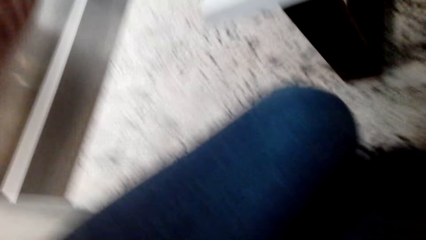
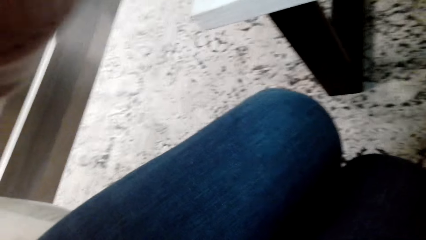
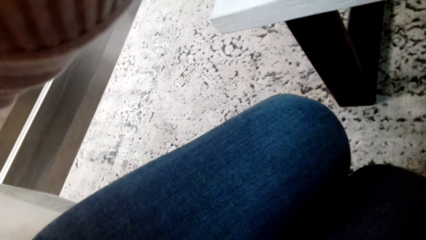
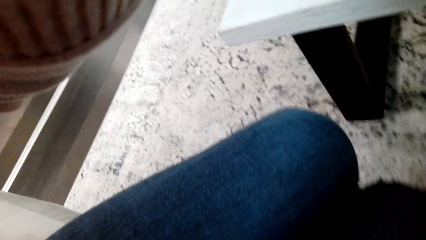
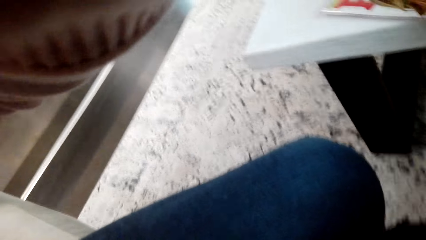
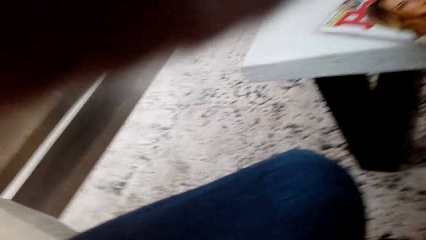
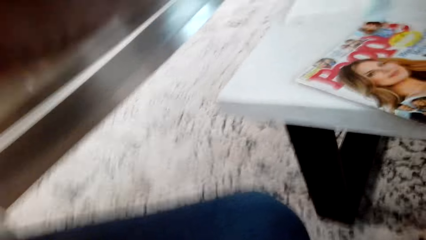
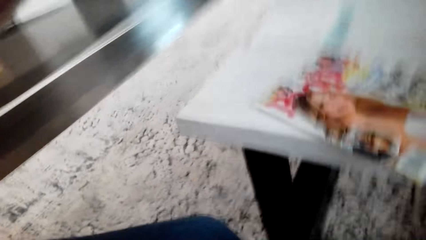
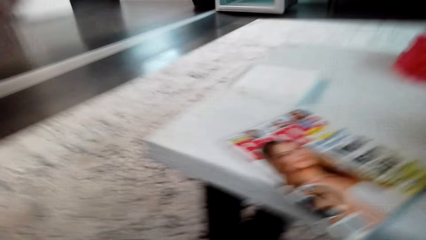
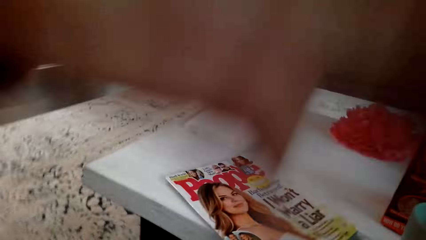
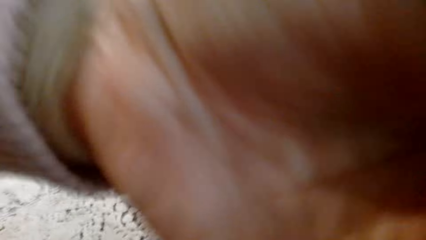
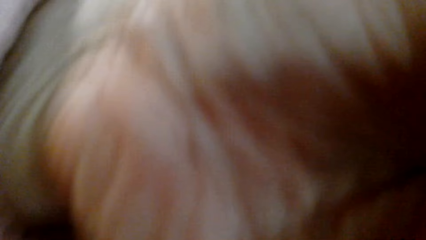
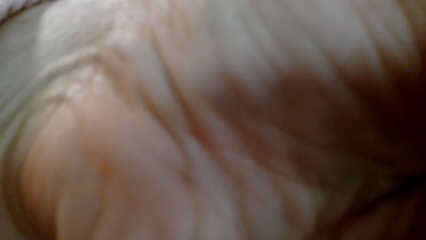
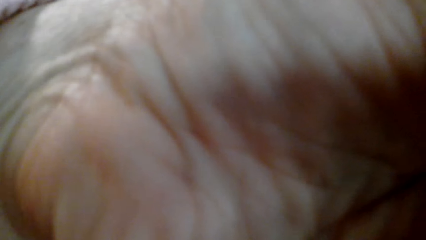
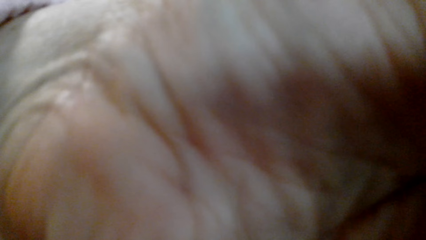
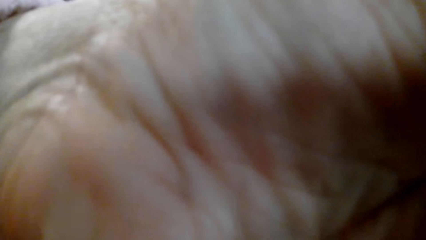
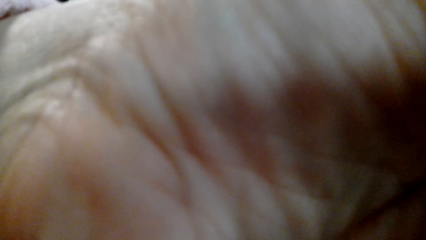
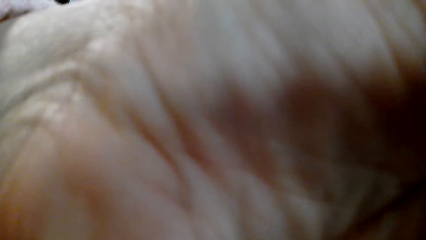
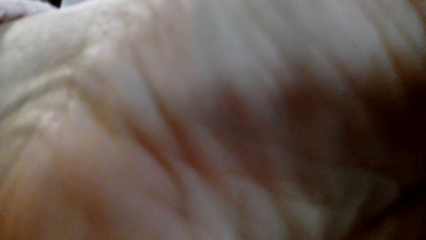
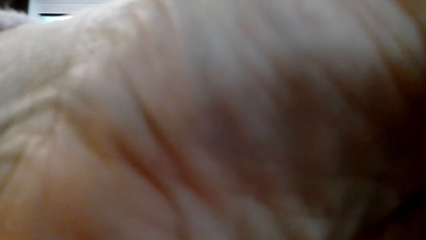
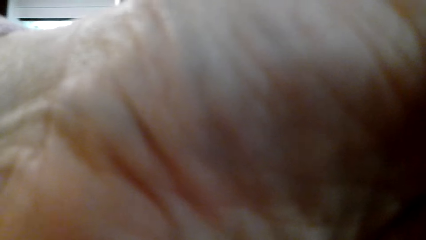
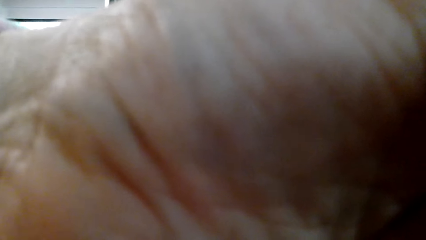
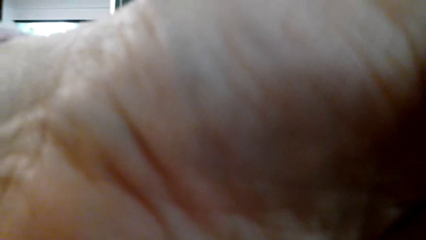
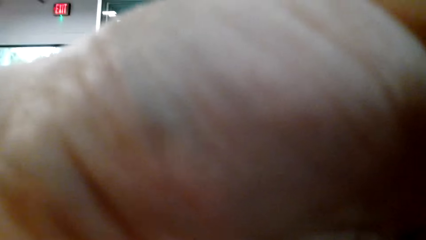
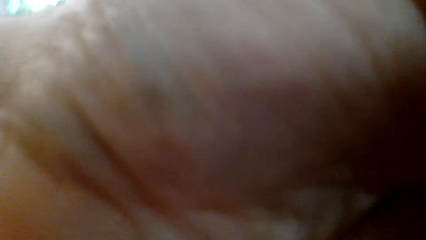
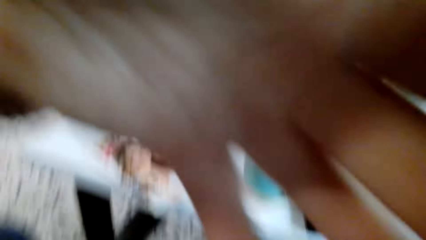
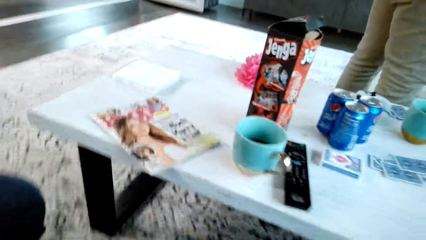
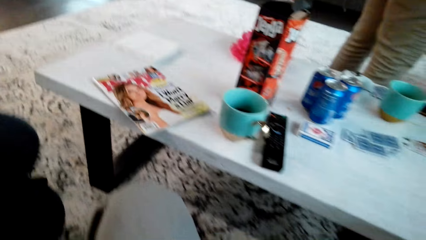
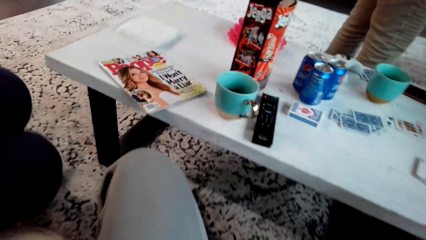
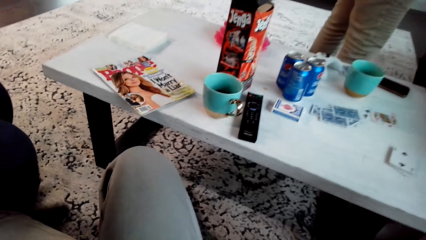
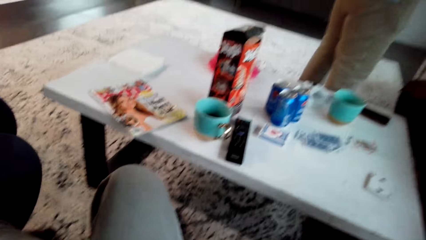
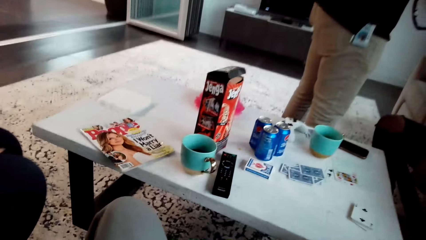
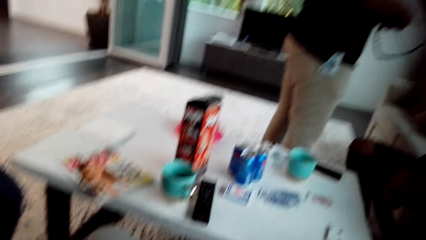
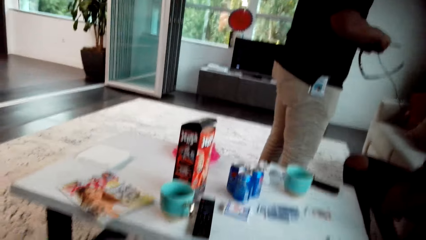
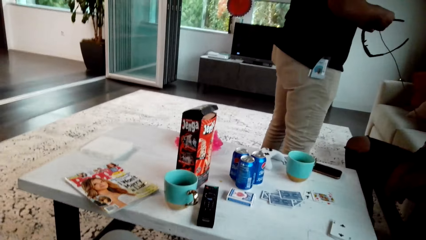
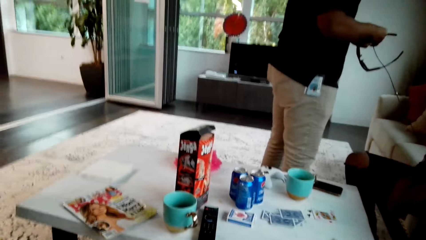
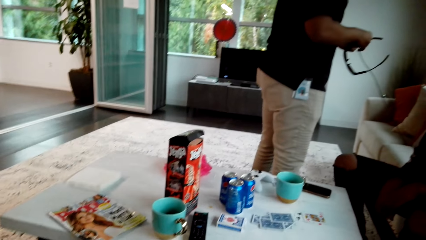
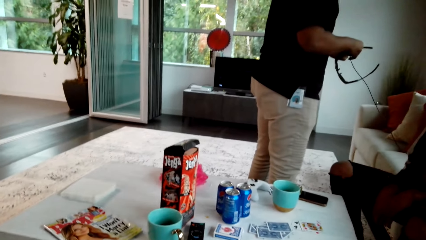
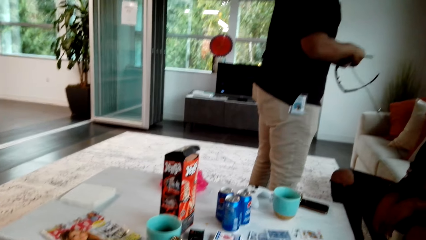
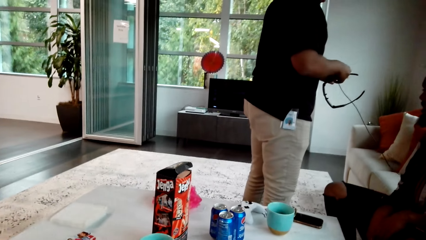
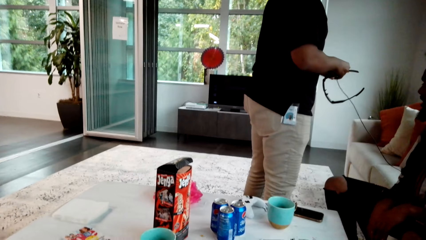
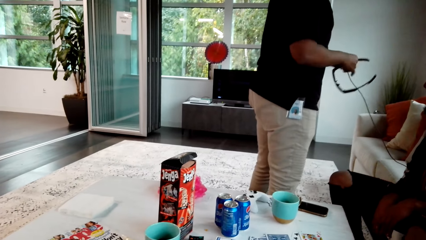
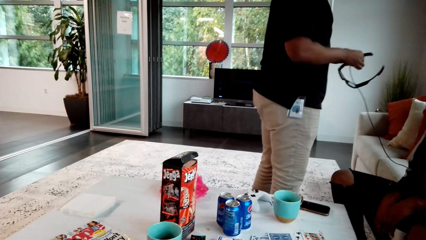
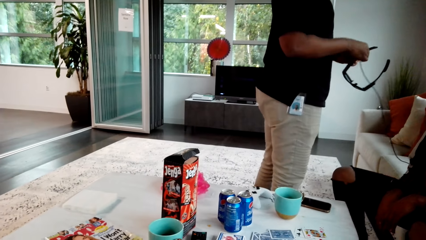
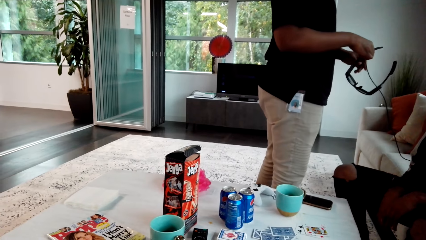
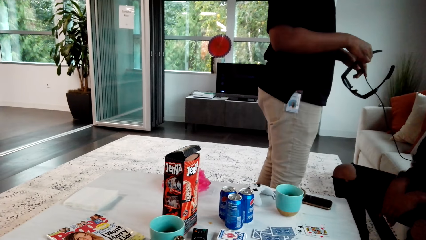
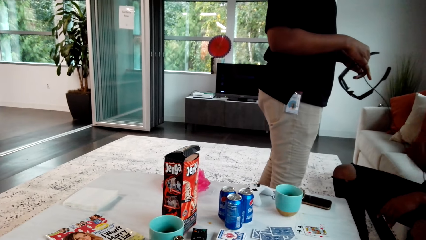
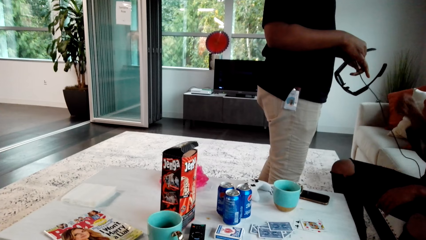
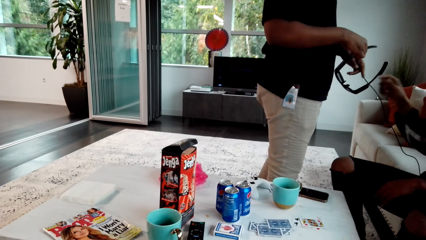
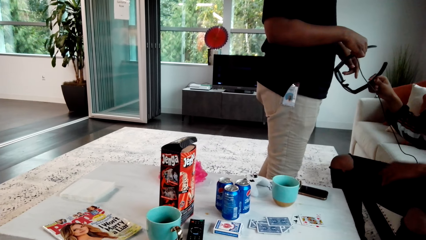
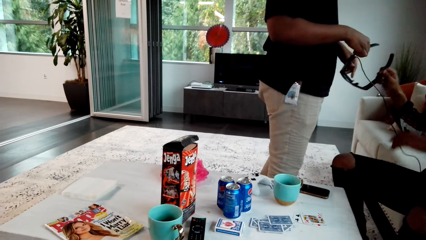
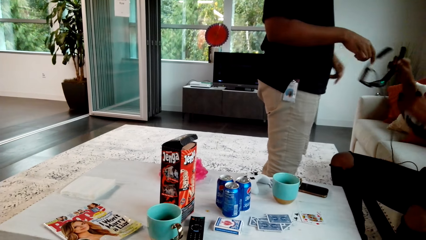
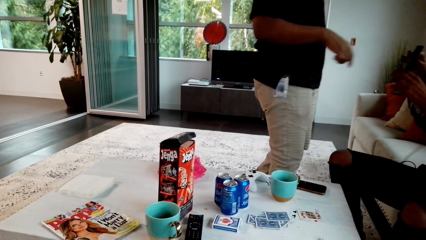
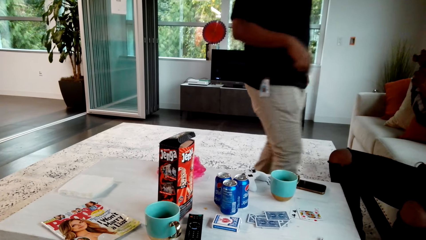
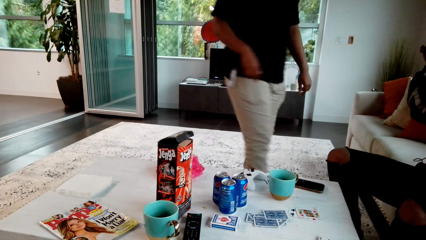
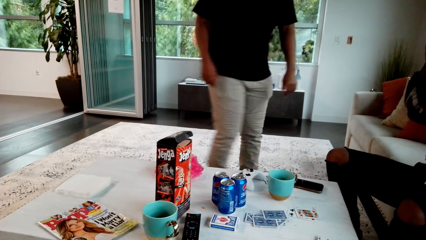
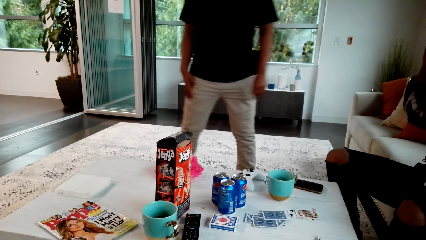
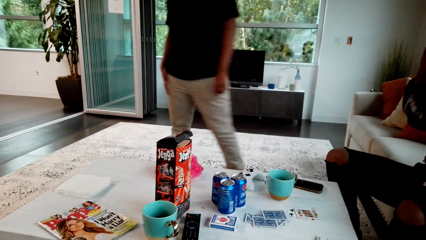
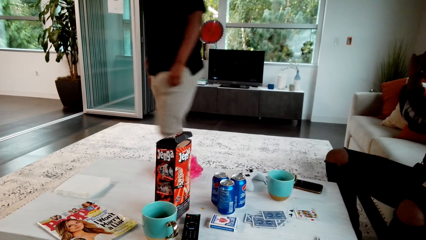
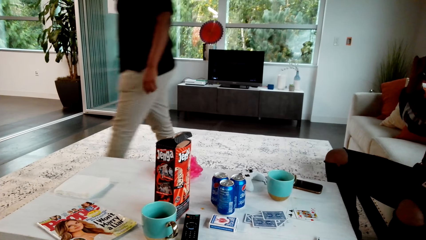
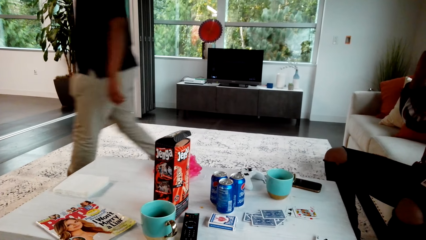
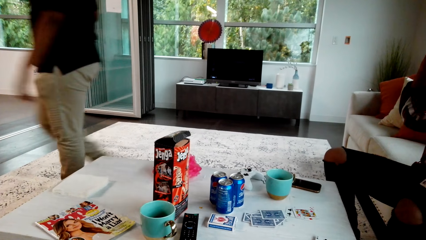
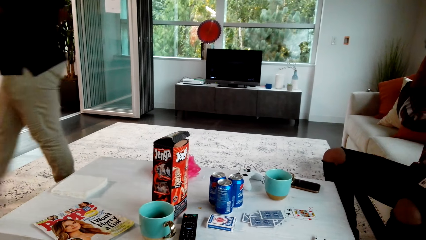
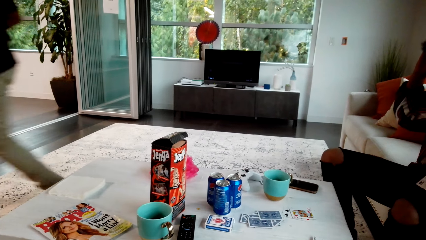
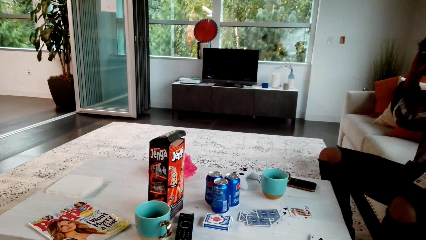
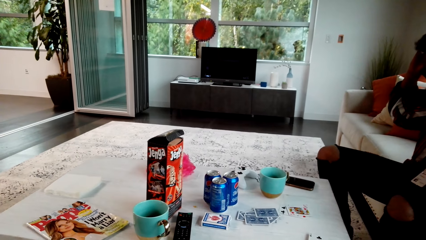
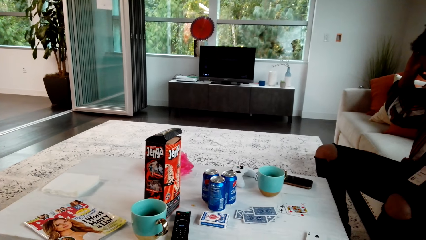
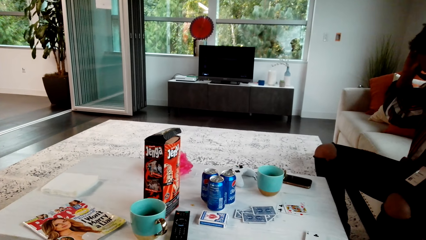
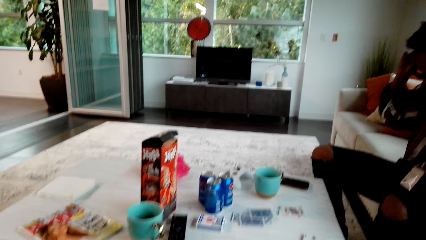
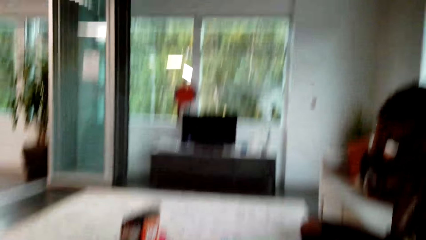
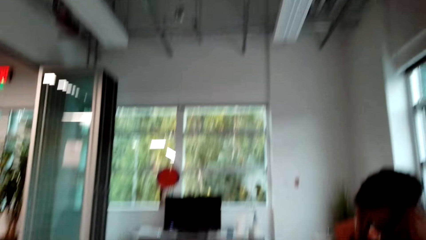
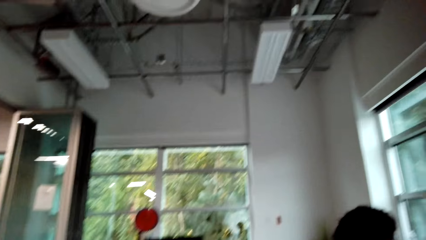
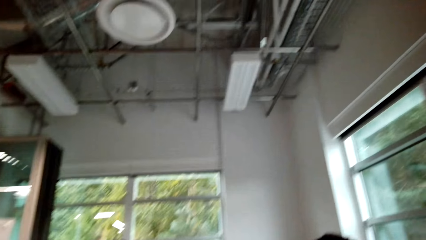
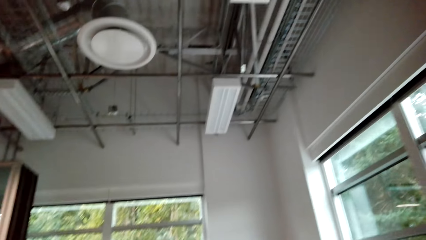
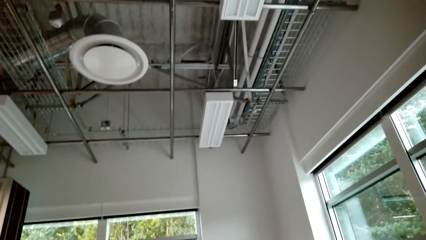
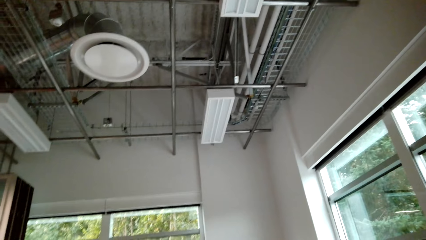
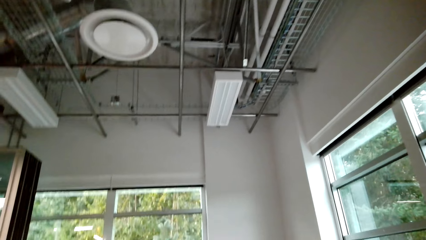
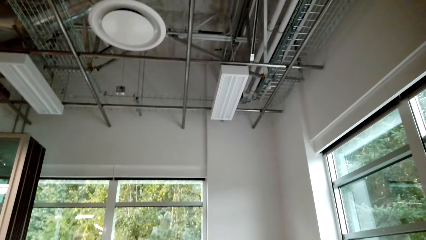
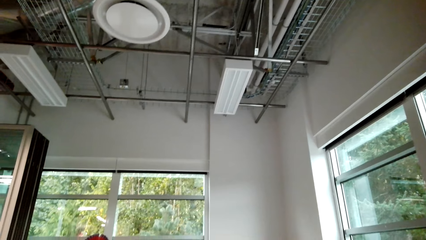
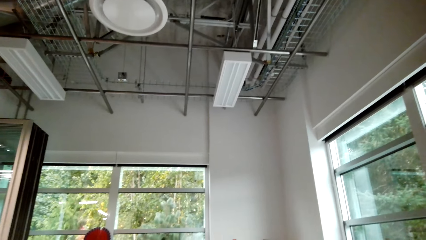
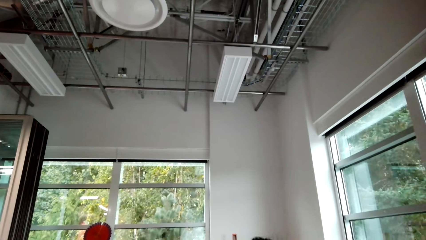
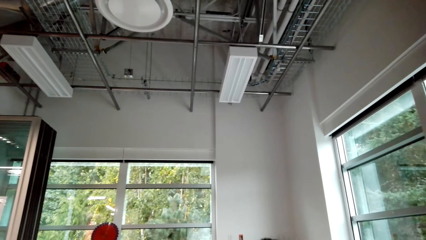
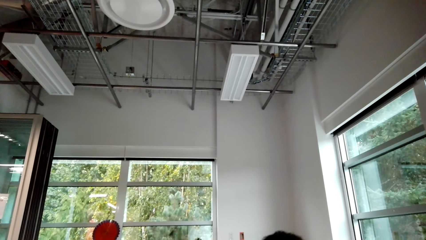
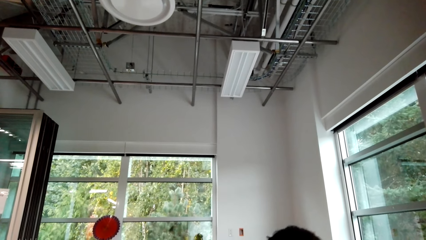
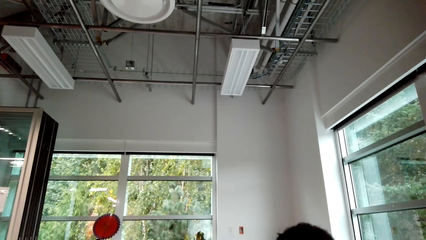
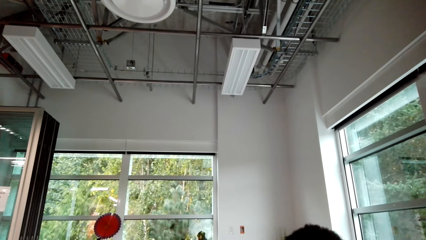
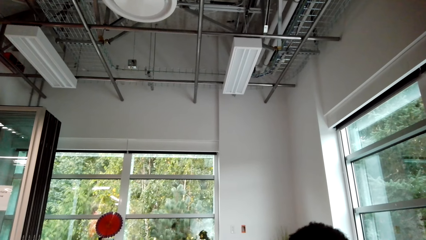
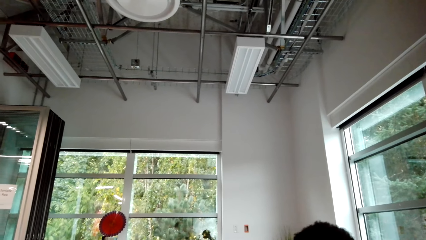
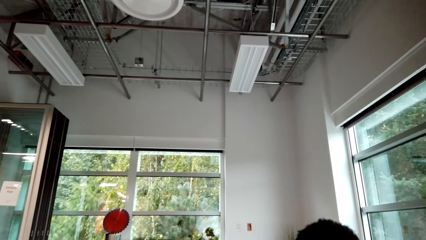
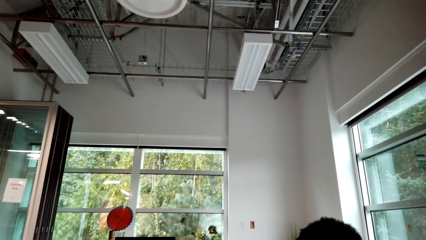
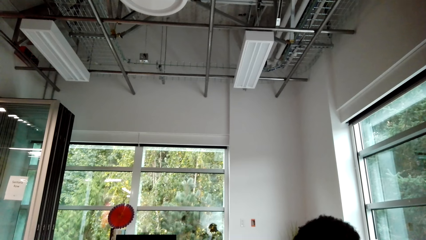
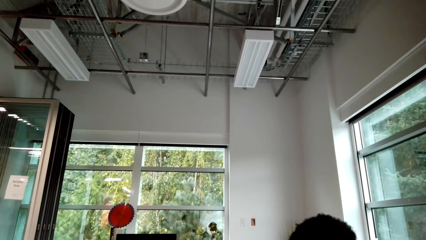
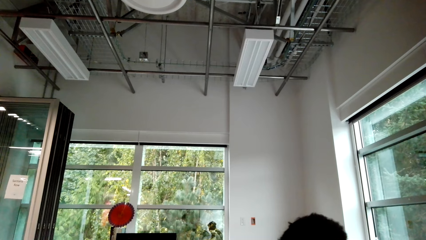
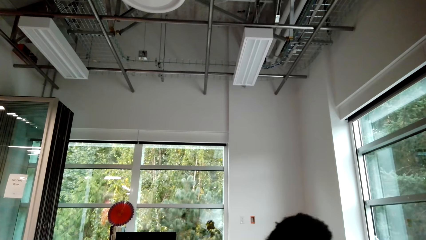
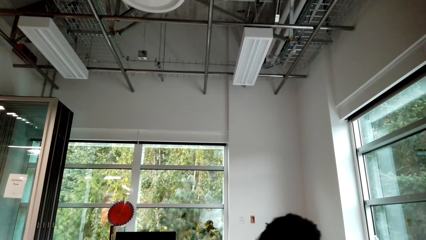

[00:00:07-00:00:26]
The camera wearer adjusts the camera. A person blocks the camera with a hand. The camera wearer looks around. A man gives another person goggles. The camera wearer looks around a room.
